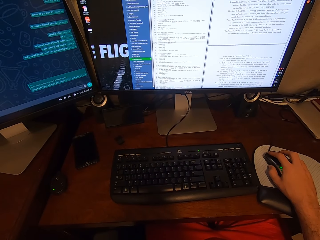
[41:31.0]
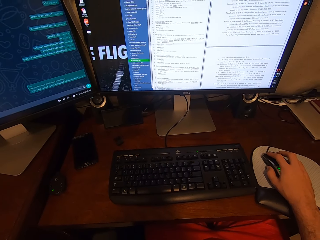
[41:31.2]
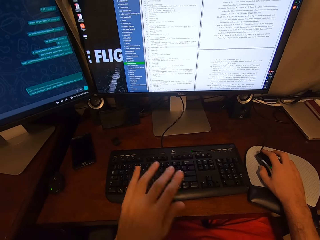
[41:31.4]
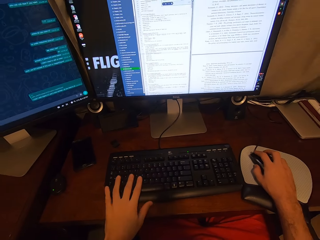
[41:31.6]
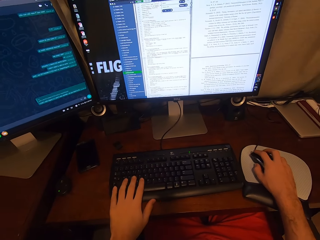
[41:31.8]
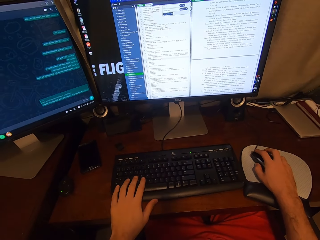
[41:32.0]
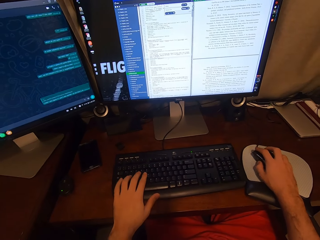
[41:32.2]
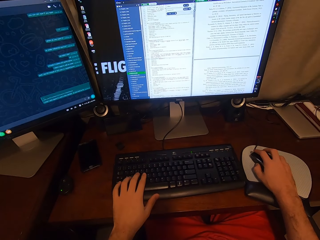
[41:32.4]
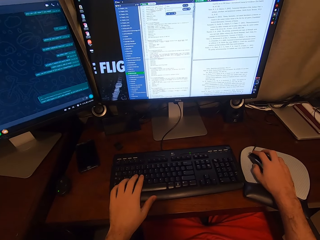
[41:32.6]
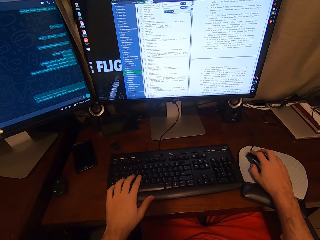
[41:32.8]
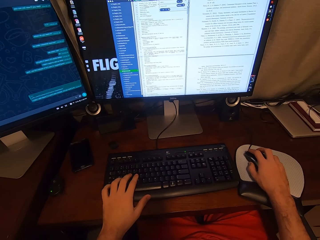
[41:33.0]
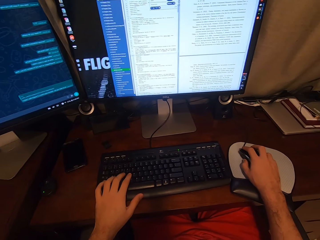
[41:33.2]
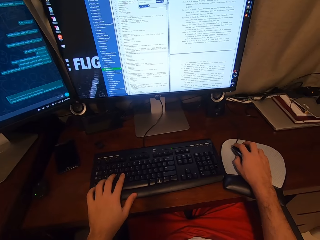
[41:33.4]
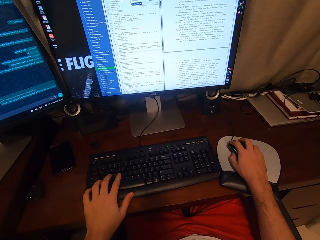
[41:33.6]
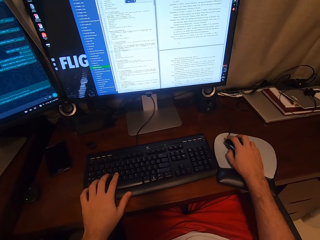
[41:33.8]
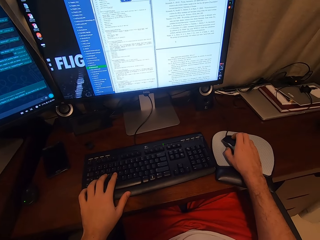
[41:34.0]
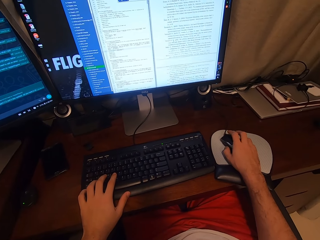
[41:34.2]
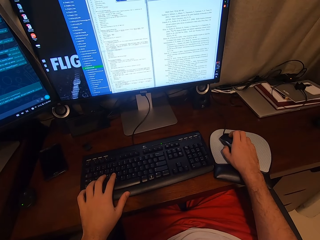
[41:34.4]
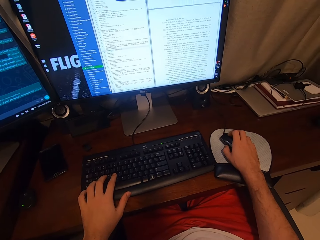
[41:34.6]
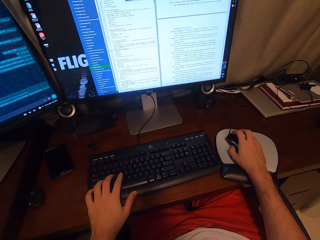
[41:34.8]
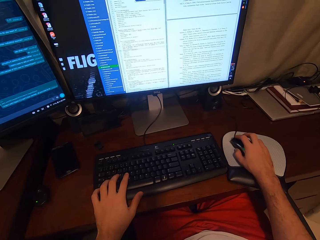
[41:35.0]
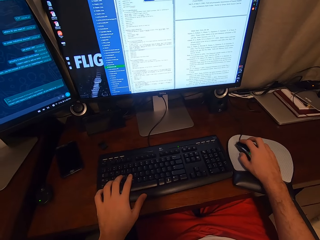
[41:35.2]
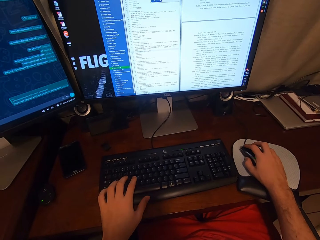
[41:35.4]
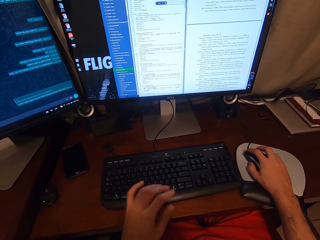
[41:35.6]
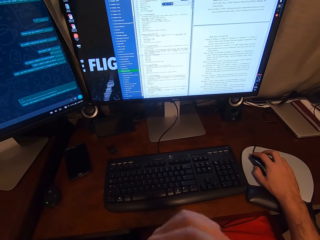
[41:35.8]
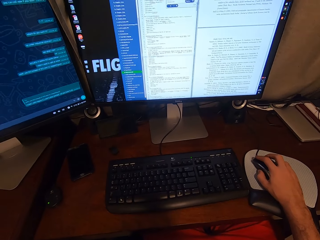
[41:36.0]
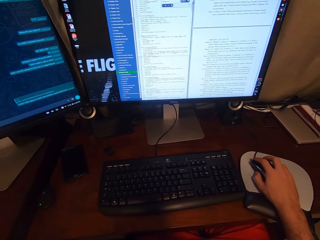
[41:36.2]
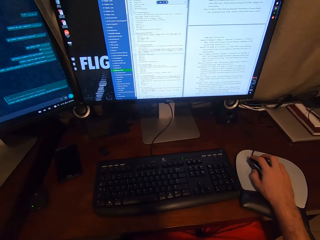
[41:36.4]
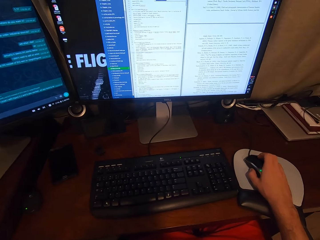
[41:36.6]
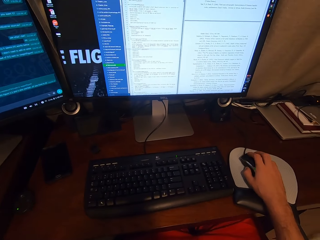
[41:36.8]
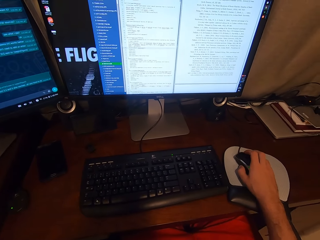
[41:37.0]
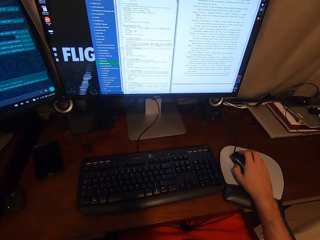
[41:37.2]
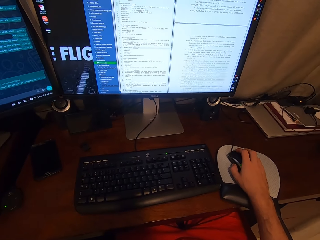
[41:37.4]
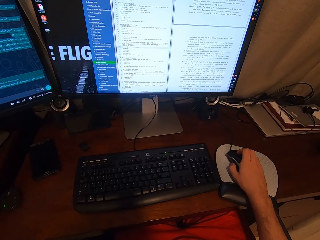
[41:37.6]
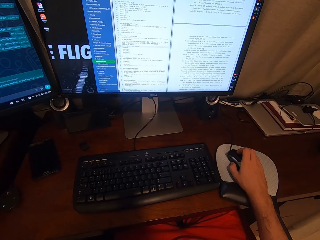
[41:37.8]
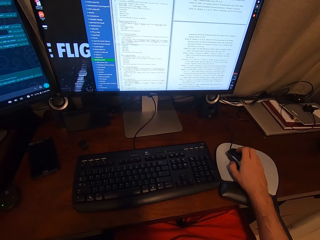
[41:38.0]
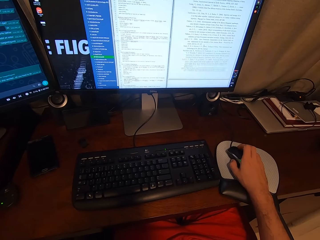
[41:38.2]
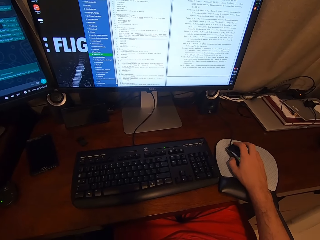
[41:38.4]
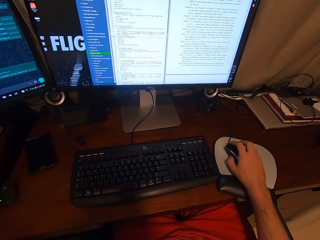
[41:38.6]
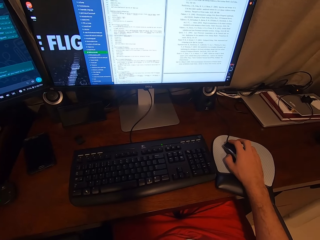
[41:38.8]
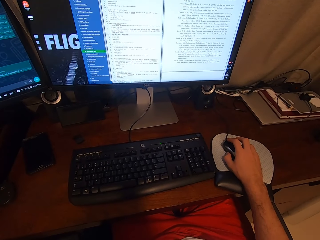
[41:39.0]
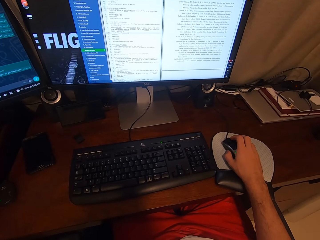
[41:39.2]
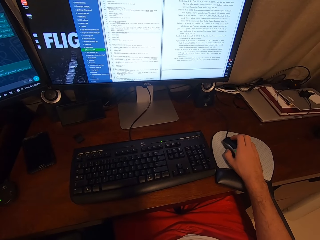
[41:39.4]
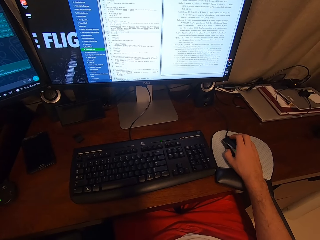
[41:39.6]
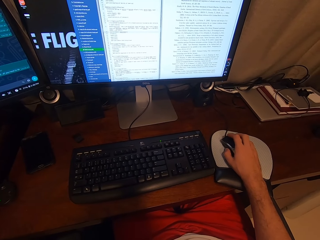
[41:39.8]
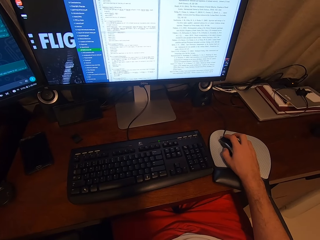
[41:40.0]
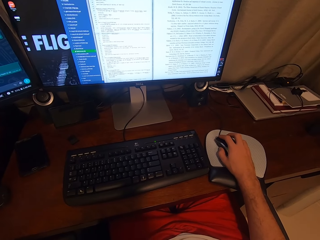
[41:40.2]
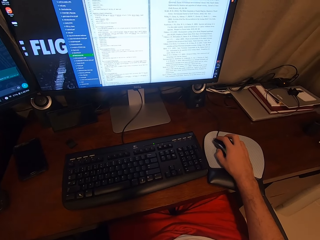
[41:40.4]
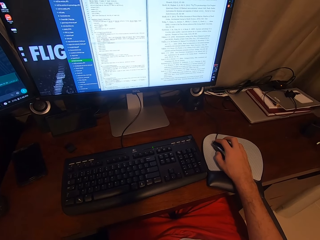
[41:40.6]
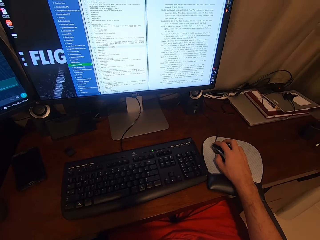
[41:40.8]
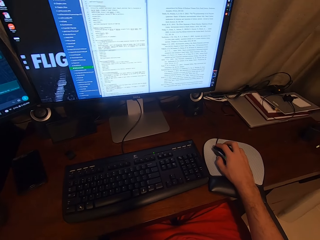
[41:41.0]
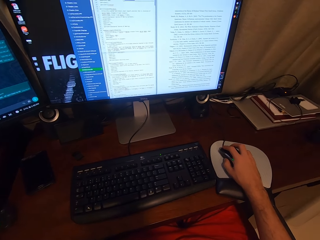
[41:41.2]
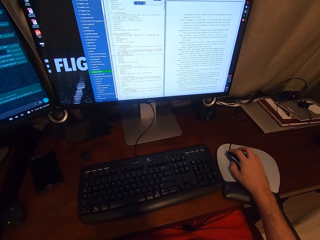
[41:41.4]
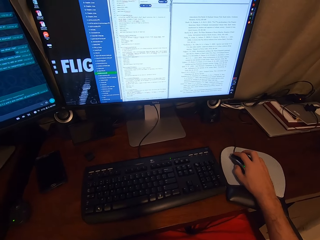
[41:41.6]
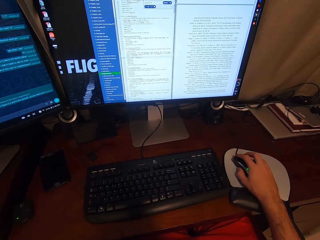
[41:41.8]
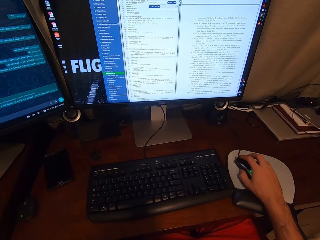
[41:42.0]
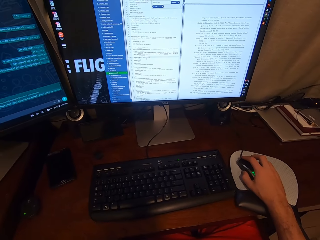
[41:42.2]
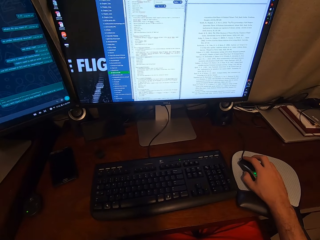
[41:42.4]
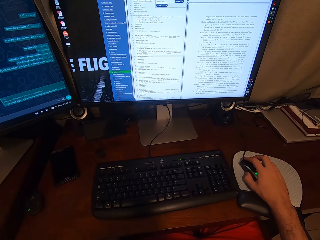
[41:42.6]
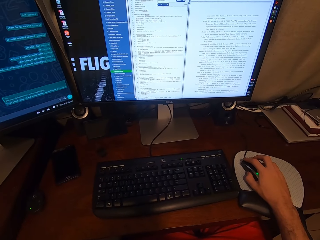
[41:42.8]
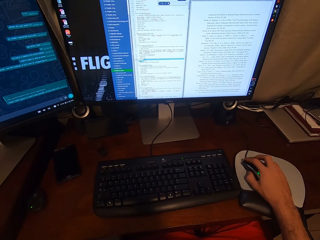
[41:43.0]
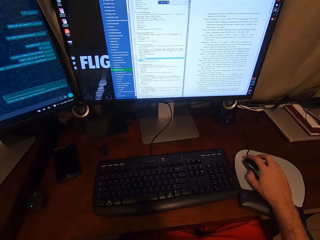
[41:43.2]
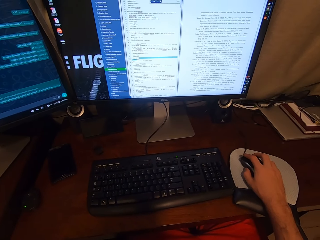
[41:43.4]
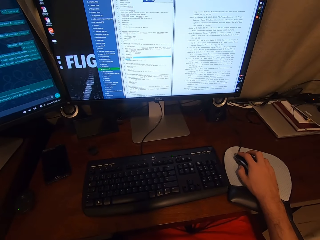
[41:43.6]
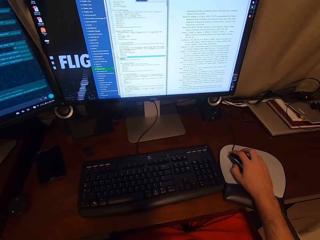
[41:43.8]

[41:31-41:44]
The camera wearer places his left hand on the keyboard attached to the desktop computer. He operates the computer using a mouse. He removes his left hand from the keyboard attached to the desktop computer. He scrolls on the USB mouse attached to the desktop computer with his right hand. He clicks on the USB mouse attached to the desktop computer with his right hand.

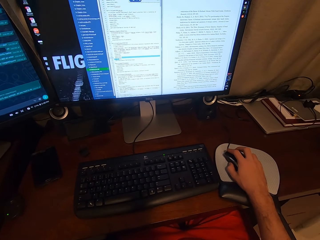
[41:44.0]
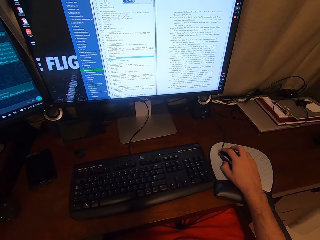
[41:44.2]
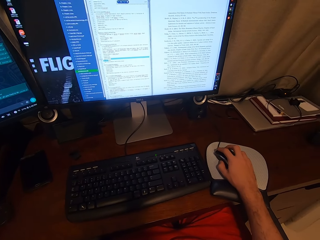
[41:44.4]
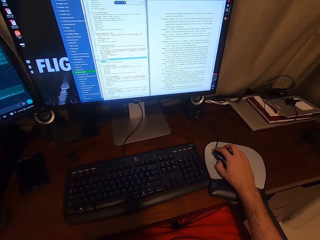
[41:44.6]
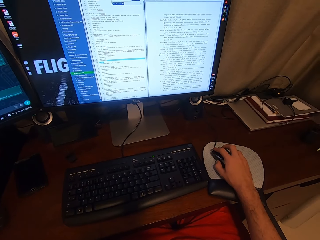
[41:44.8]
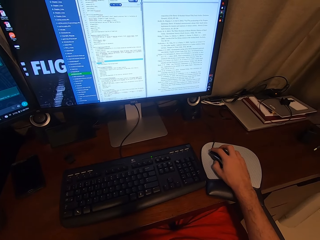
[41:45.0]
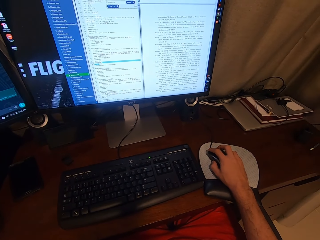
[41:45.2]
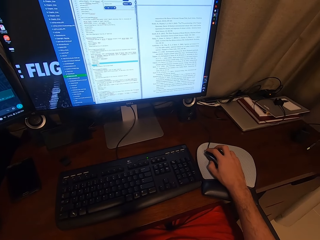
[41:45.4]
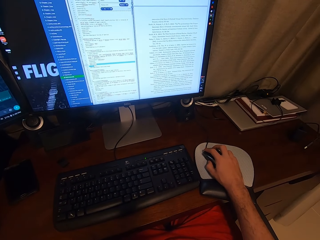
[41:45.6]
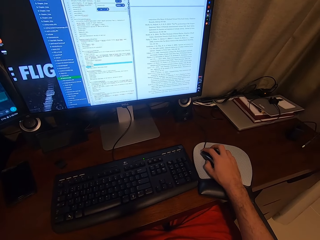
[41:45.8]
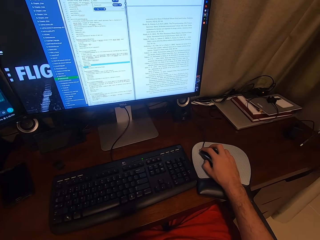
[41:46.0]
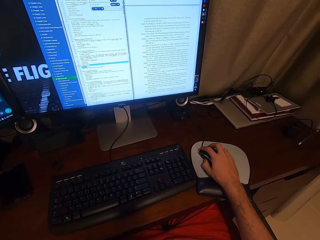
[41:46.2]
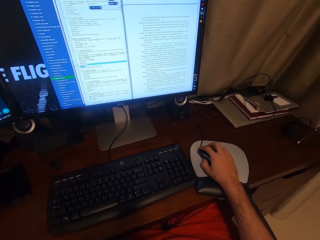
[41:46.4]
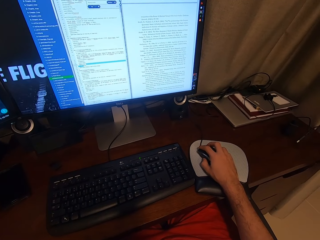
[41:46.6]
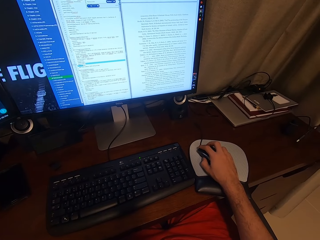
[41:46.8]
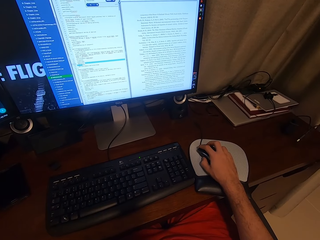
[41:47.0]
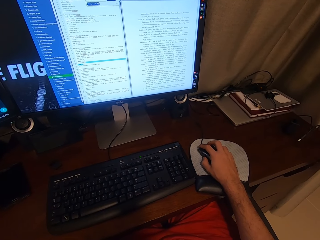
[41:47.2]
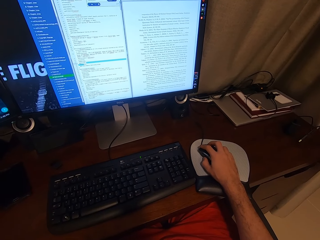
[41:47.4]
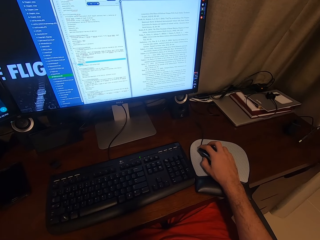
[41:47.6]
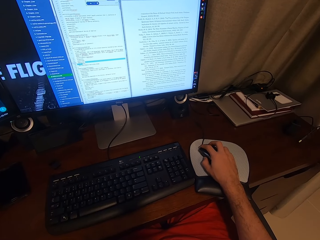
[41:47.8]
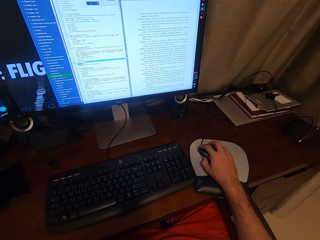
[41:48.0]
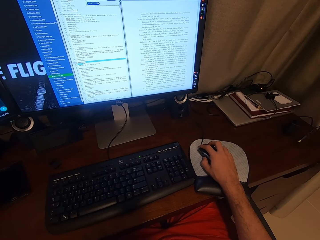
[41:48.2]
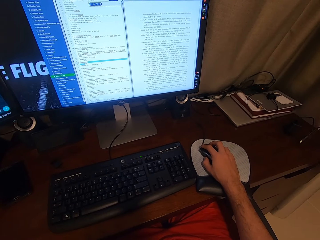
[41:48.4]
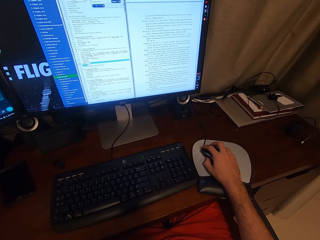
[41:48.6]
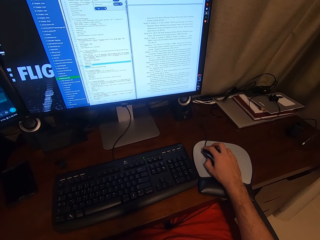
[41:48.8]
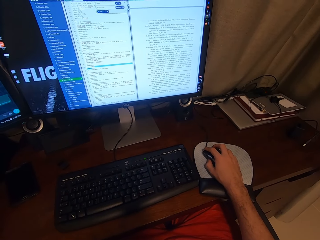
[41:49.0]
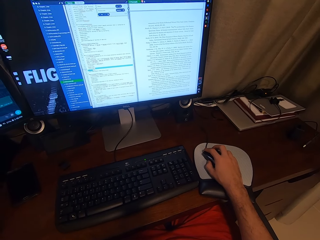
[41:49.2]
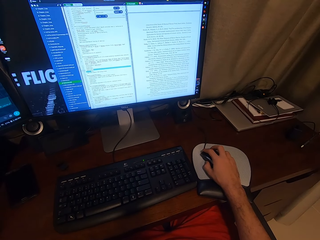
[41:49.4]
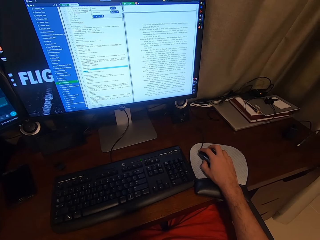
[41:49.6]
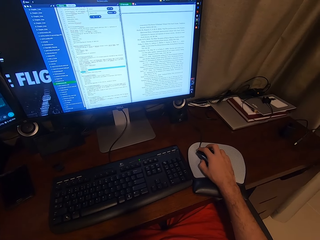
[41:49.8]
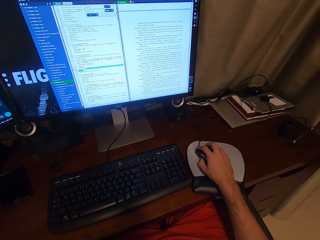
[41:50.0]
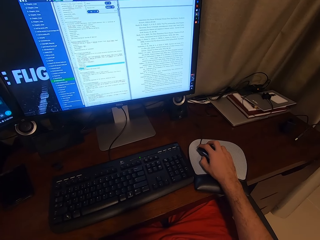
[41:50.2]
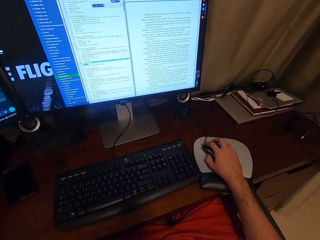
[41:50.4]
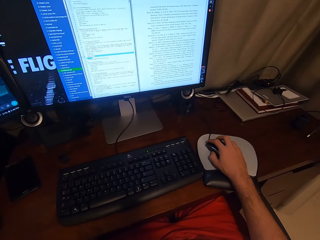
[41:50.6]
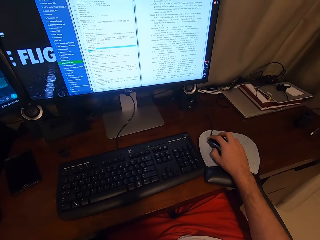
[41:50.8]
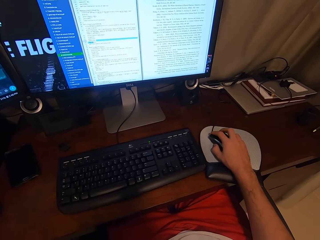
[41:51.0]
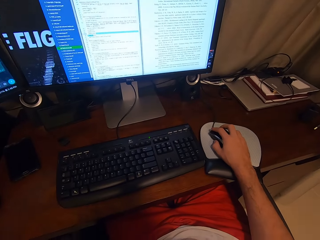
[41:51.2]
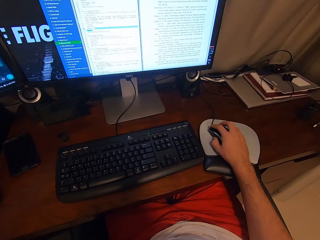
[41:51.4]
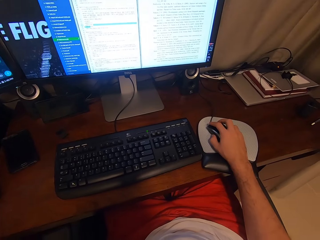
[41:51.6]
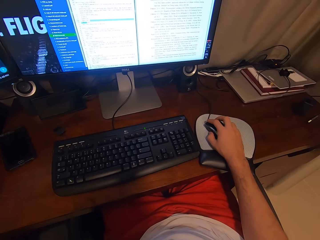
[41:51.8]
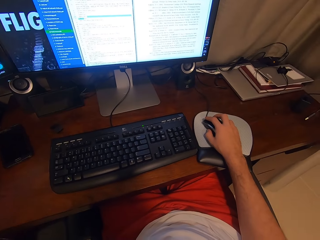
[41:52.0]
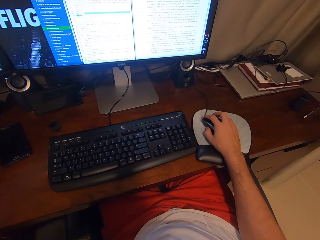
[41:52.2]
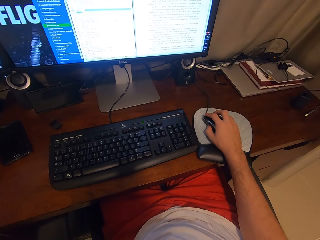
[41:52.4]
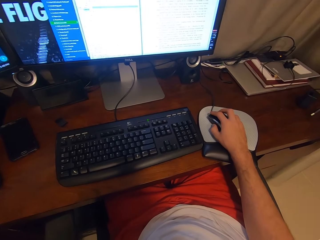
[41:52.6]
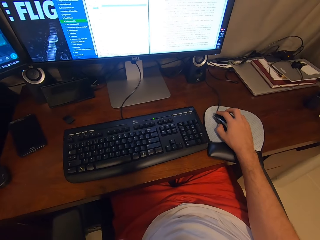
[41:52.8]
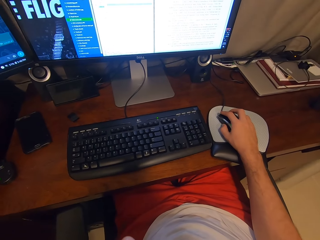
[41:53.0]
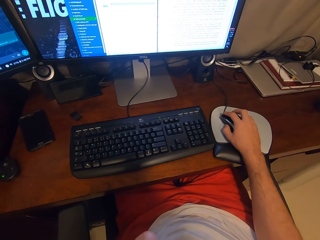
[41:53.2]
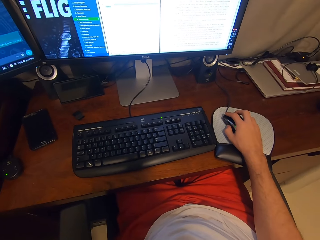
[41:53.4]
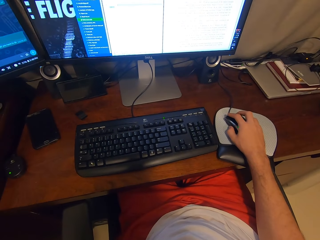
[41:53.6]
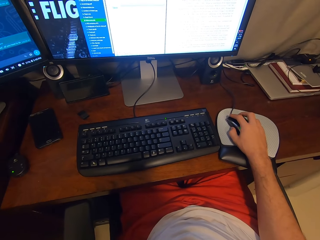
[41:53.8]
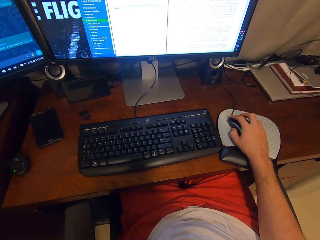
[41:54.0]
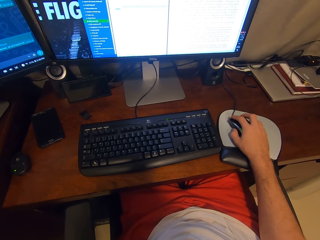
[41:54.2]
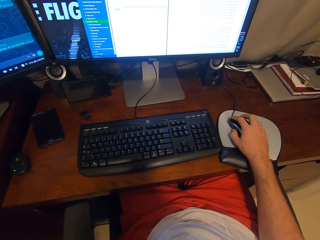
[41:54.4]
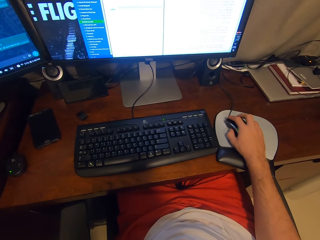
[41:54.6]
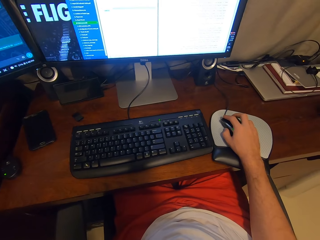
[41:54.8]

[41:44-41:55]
The camera wearer stares at a monitor.
